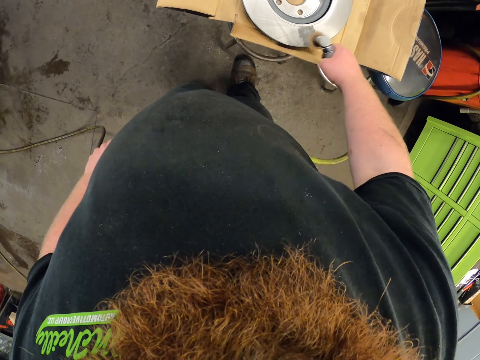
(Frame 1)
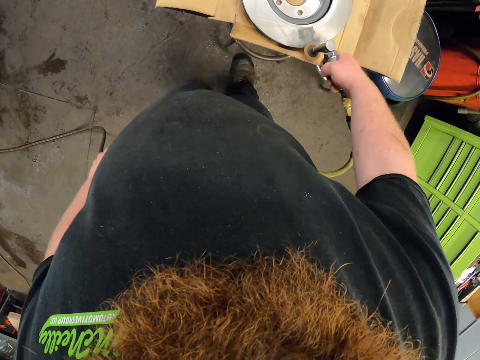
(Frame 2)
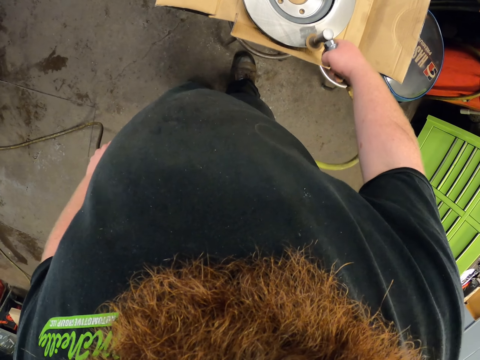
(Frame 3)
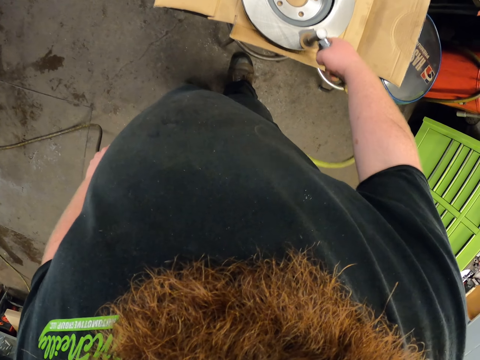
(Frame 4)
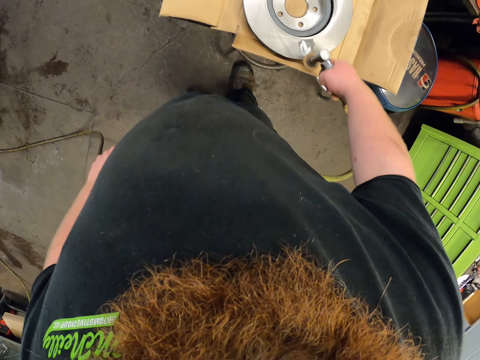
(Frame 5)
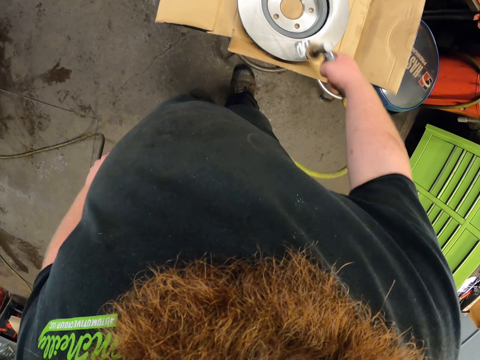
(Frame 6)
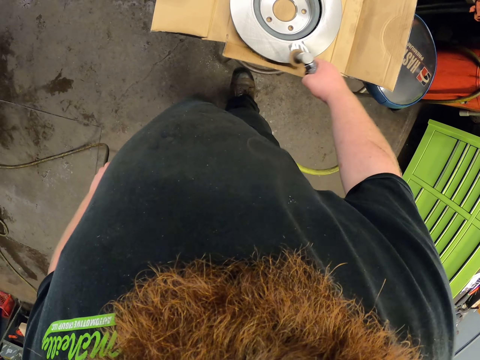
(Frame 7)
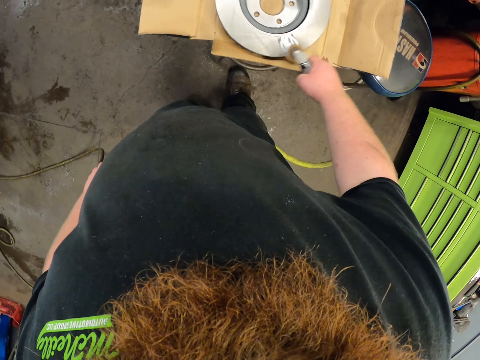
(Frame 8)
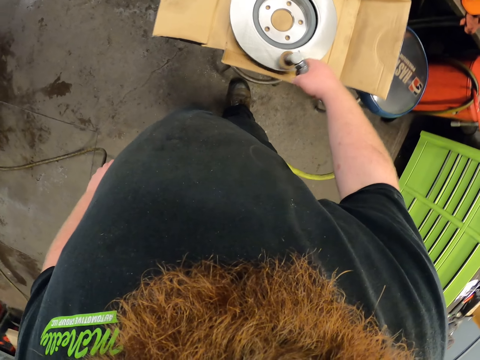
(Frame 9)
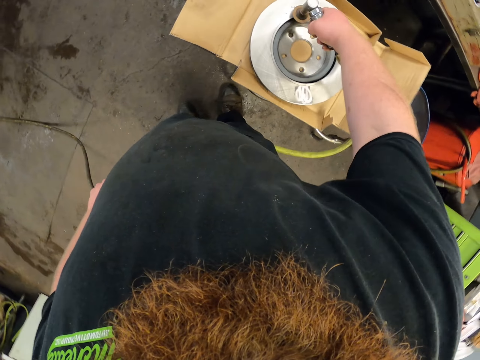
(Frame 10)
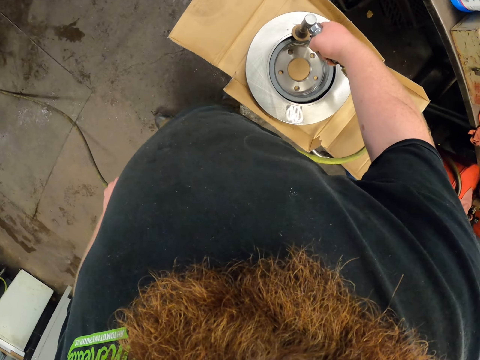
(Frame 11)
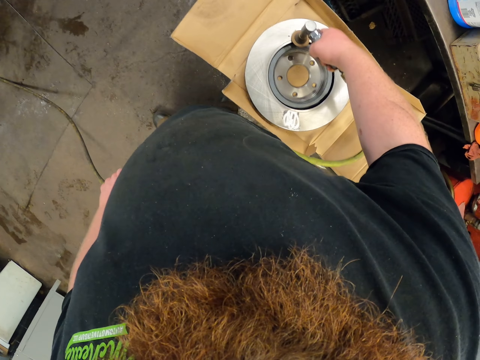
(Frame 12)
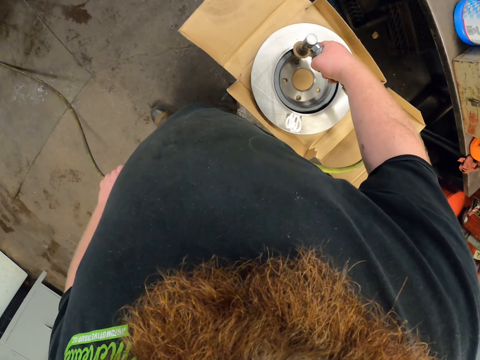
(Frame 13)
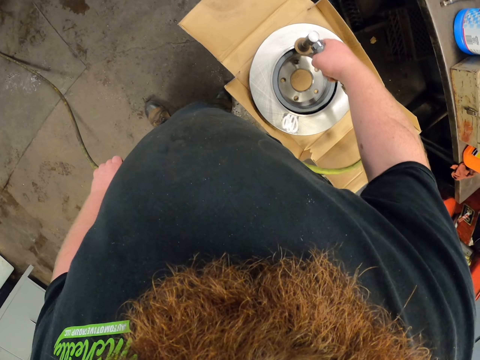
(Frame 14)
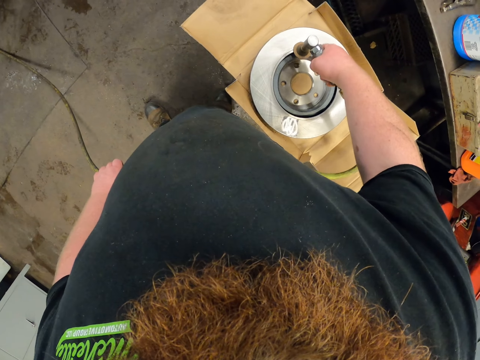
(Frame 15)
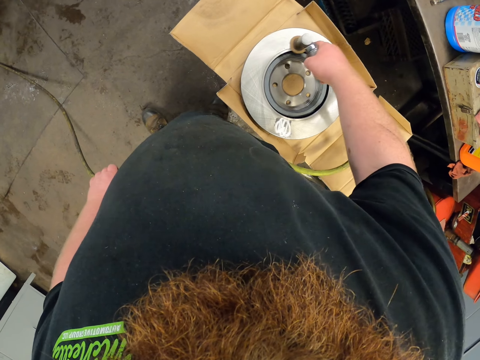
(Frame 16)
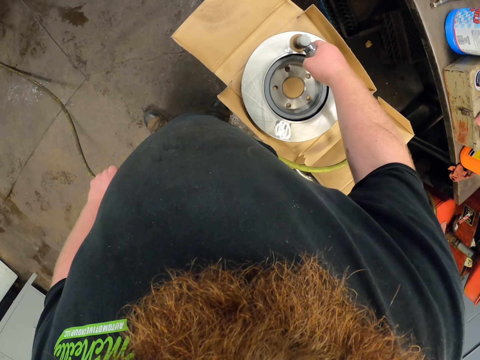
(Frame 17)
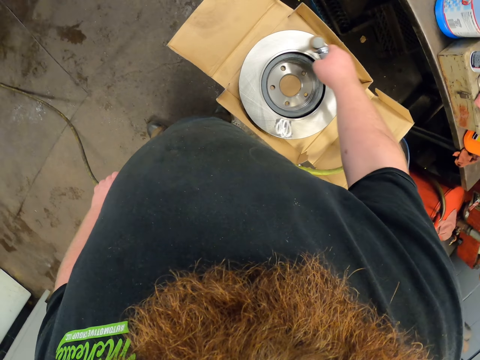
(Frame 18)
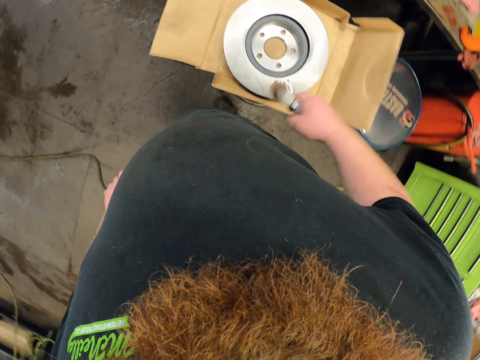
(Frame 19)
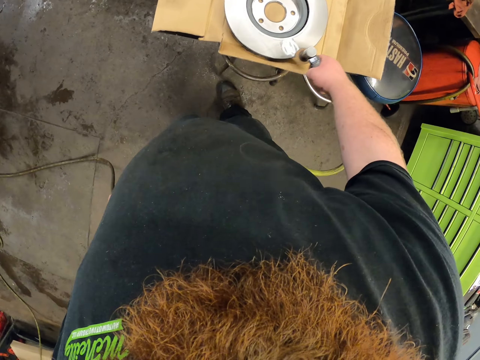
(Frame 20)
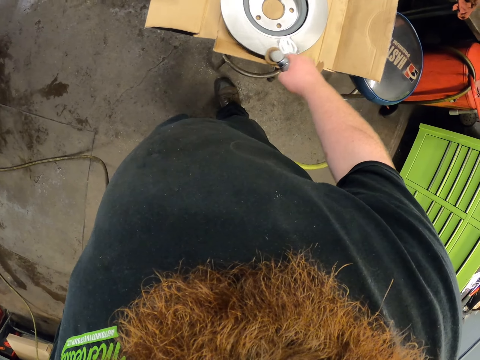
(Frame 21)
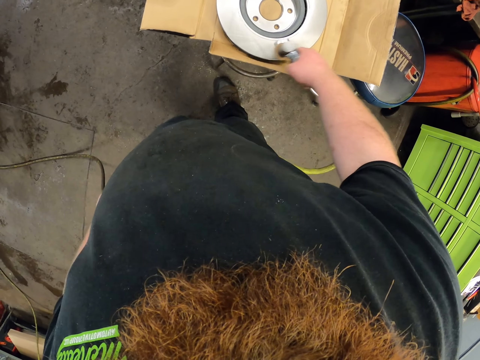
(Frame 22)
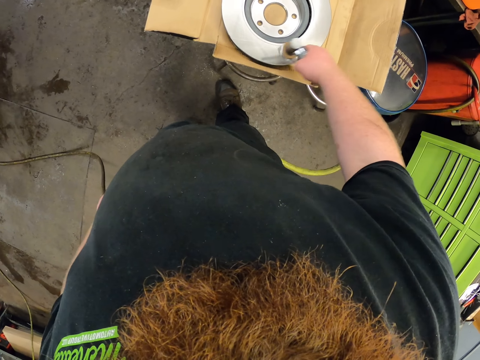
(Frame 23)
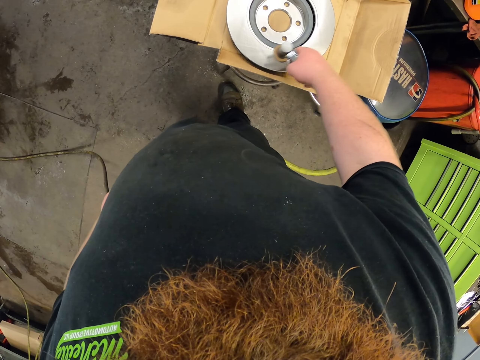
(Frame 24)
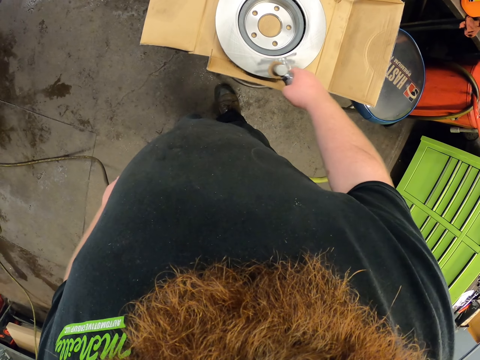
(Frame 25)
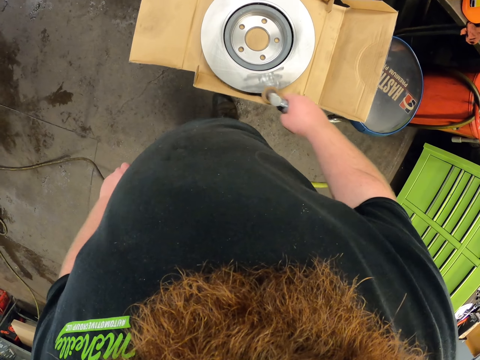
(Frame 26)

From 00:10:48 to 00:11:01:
The camera wearer sprays the wheel disc. They spray the wheel disc repeatedly.

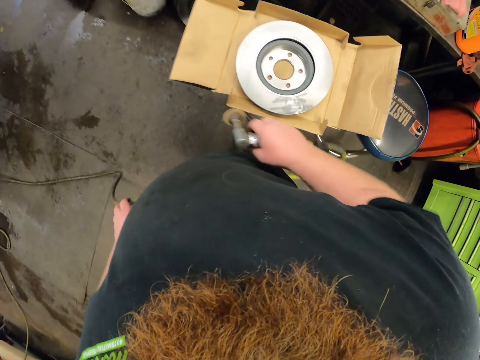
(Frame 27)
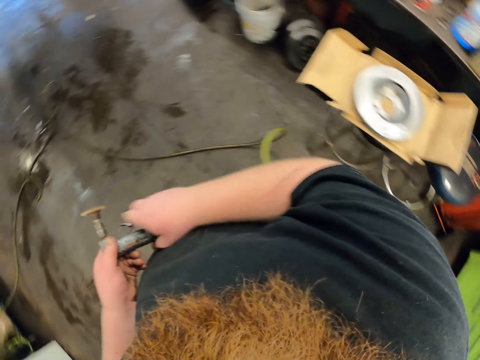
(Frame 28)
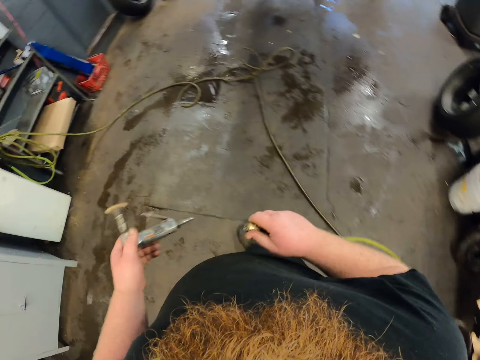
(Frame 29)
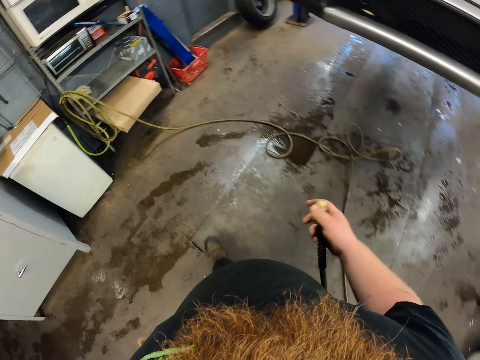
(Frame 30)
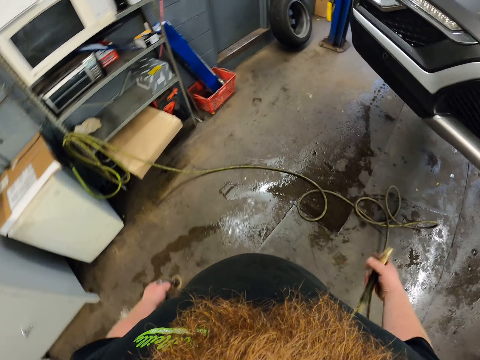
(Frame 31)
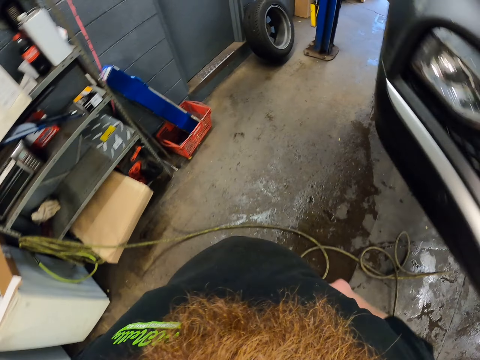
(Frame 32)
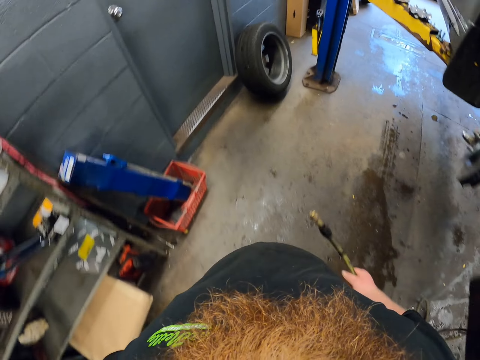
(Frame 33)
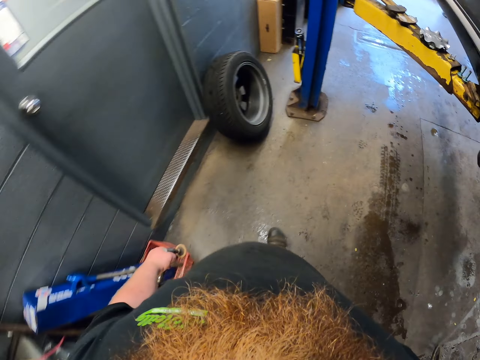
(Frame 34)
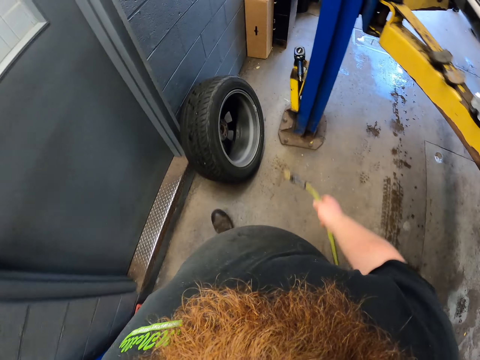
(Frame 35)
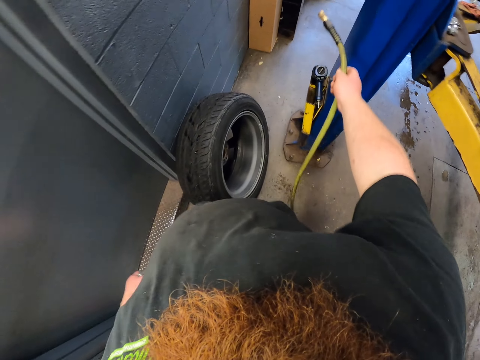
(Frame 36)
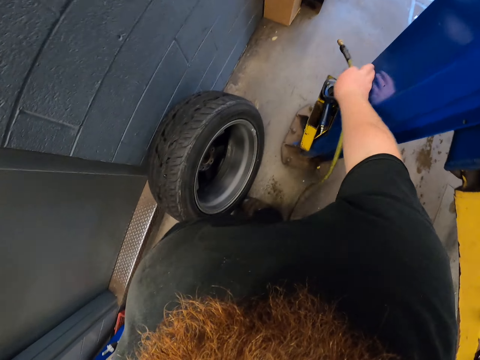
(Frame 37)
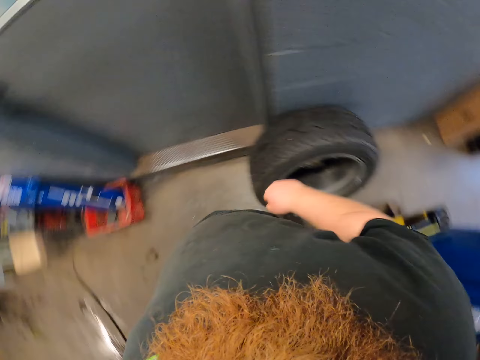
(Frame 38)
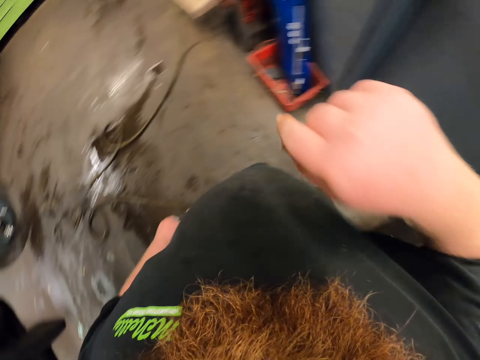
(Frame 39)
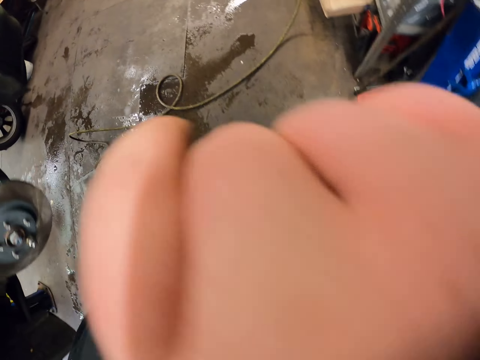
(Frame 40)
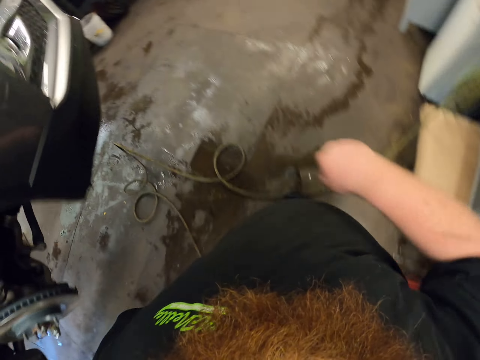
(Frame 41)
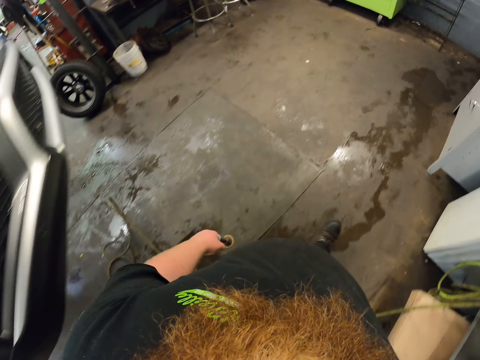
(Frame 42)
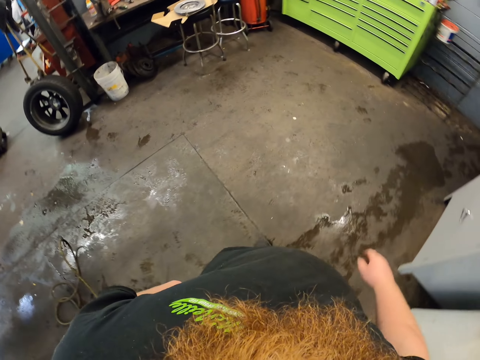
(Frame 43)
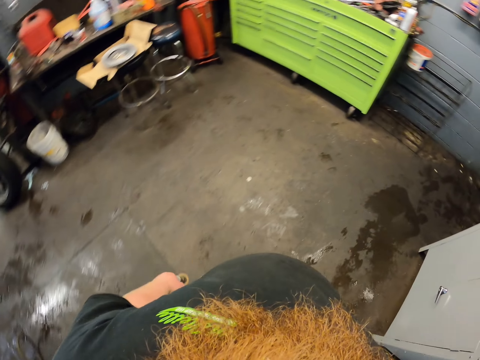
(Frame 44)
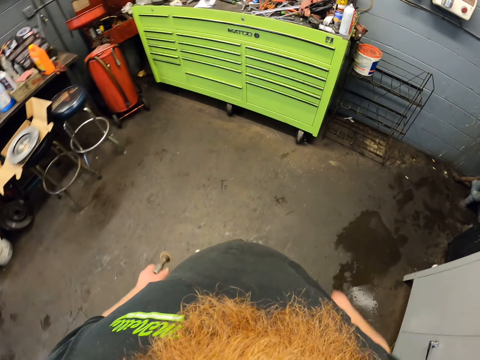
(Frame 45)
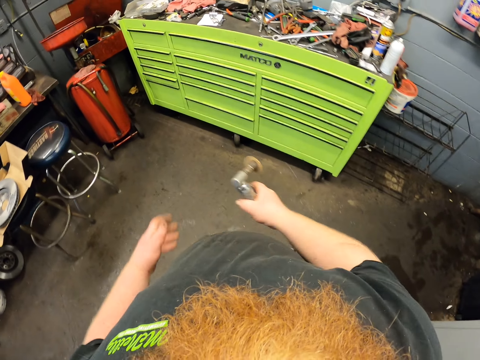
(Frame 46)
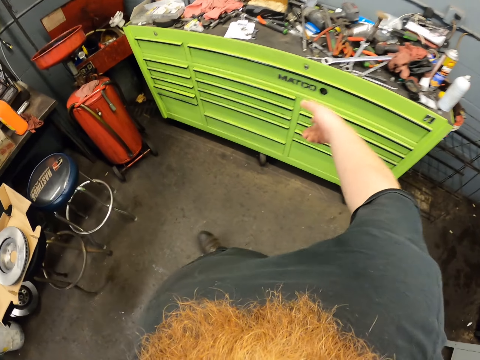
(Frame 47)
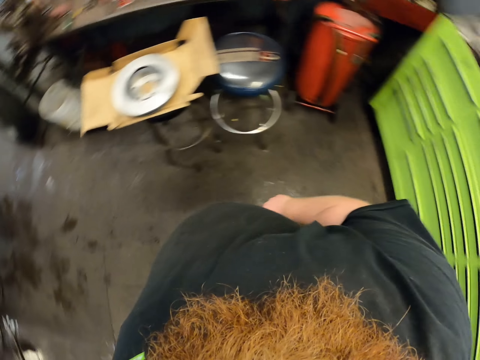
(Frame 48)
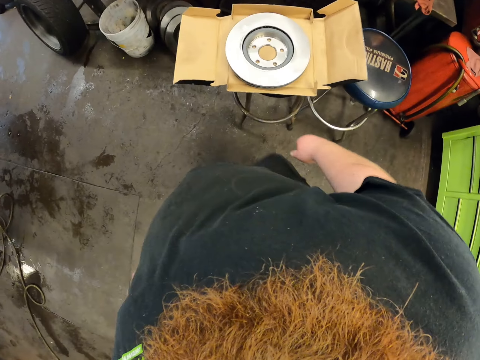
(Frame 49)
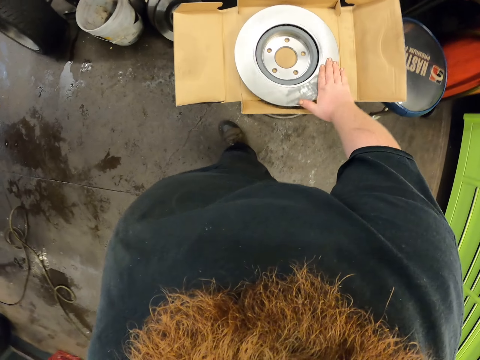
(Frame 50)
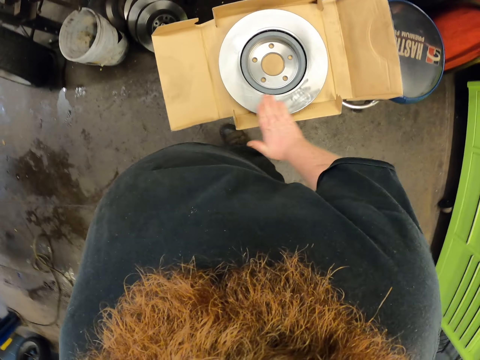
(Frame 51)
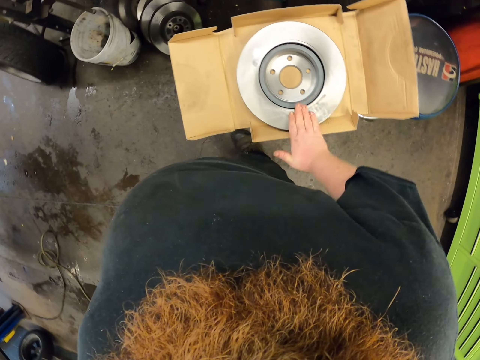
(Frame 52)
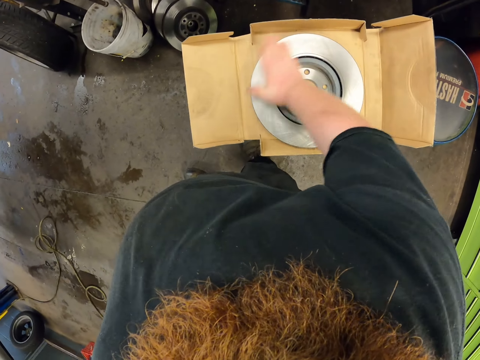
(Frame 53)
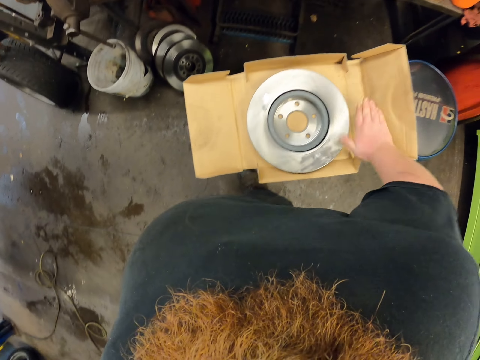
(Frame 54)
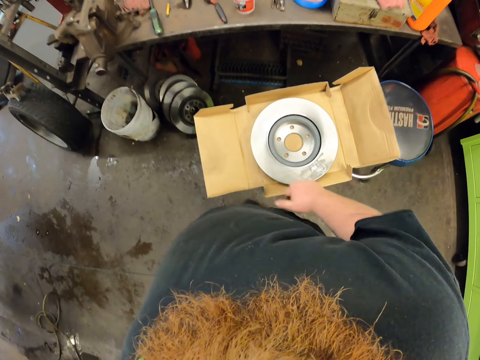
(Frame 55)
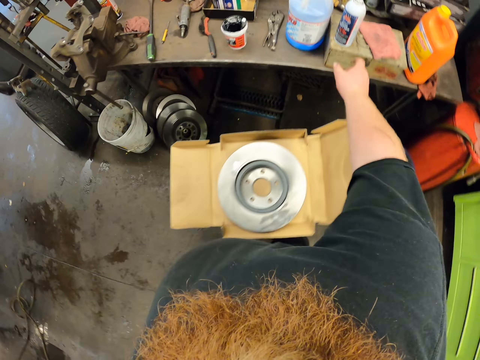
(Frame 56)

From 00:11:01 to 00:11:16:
The camera wearer takes the hand grinder from the right hand. He turns around, removes the wire from the hand grinder and walks in the garage. He puts the wire on the car lift and turns around. He wipes his face, wipes the camera and walks in the garage. He takes the hand grinder on the right hand, throws the hand grinder on the toolkit and turns to the brake disc. He rubs over the brake disc.
